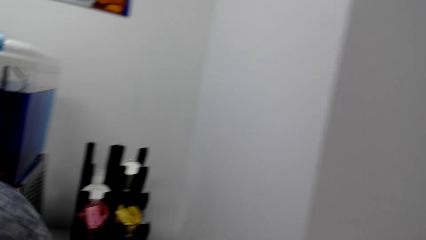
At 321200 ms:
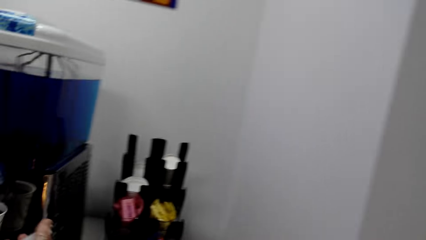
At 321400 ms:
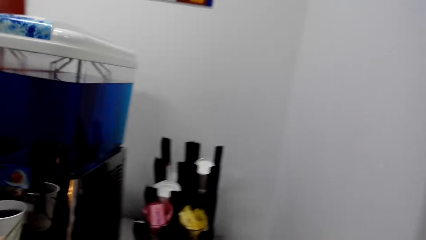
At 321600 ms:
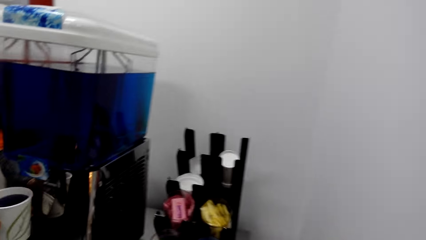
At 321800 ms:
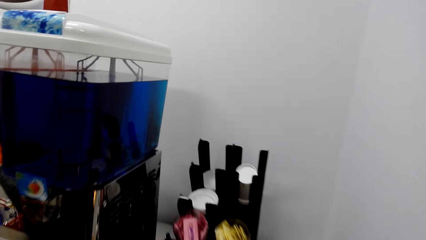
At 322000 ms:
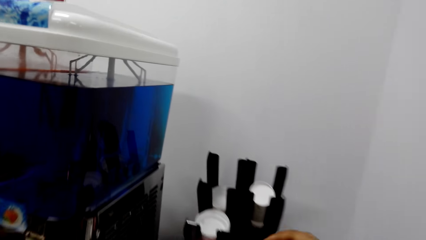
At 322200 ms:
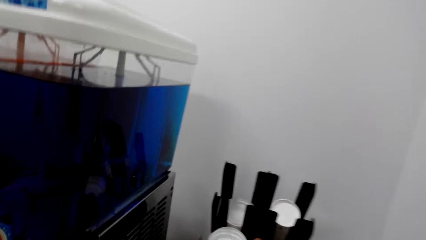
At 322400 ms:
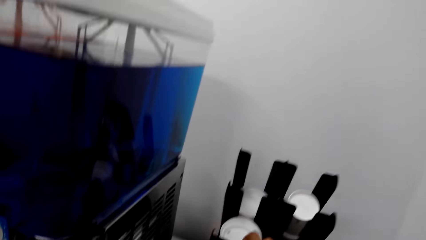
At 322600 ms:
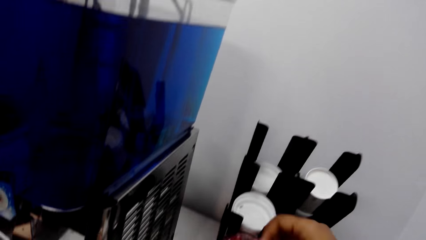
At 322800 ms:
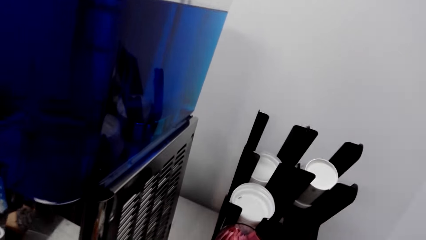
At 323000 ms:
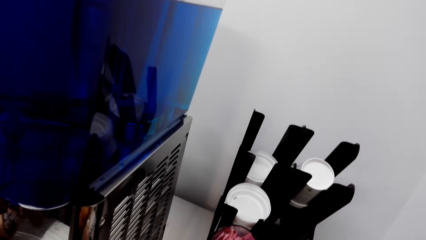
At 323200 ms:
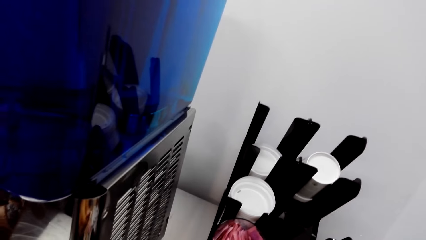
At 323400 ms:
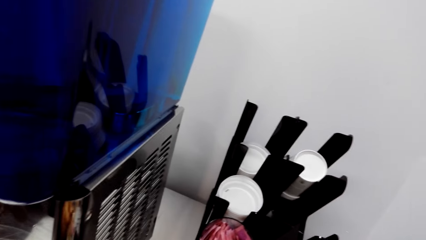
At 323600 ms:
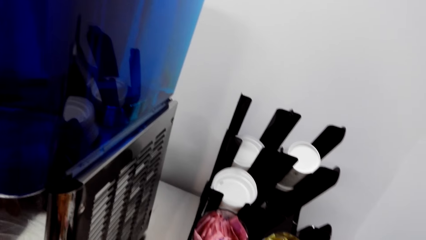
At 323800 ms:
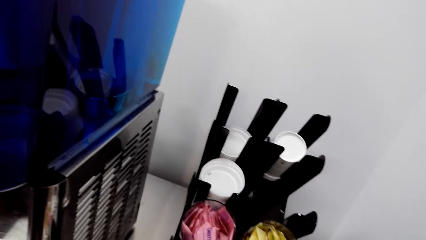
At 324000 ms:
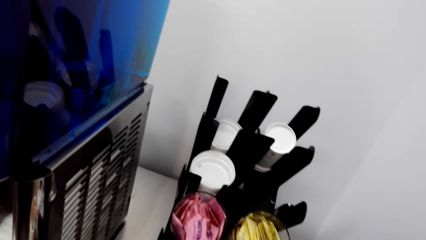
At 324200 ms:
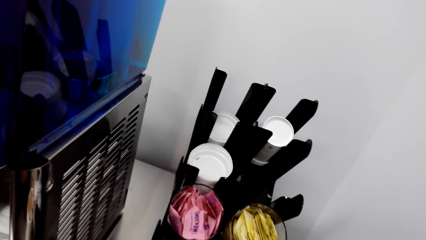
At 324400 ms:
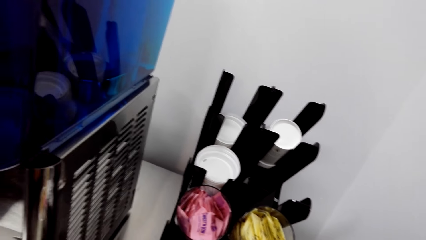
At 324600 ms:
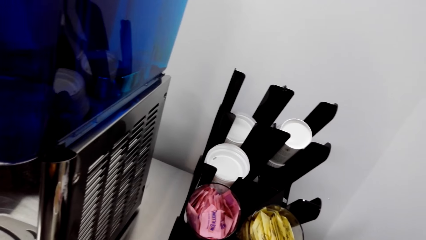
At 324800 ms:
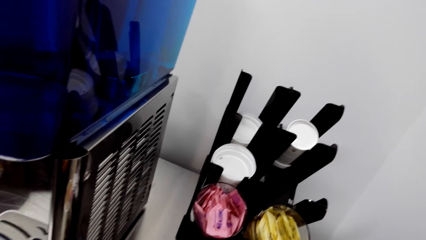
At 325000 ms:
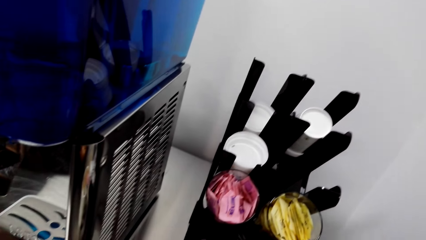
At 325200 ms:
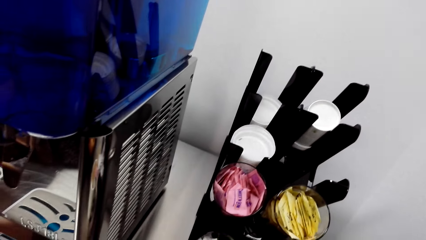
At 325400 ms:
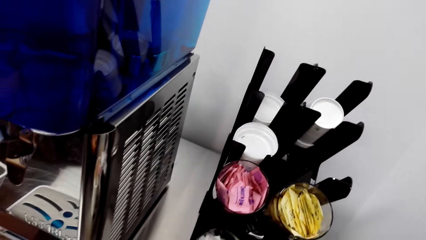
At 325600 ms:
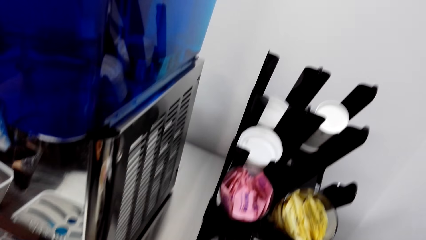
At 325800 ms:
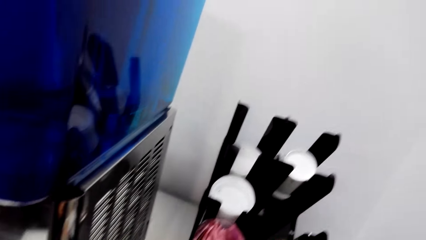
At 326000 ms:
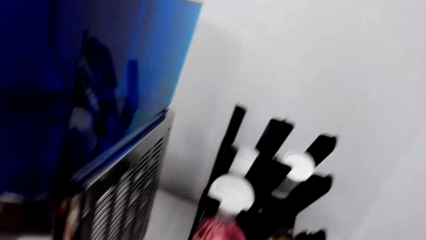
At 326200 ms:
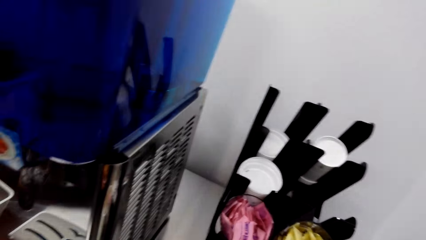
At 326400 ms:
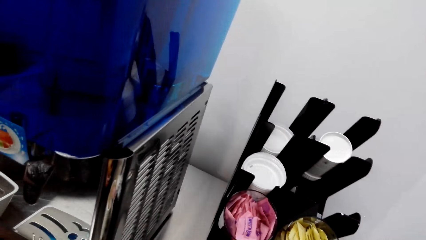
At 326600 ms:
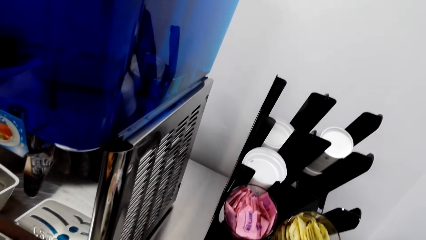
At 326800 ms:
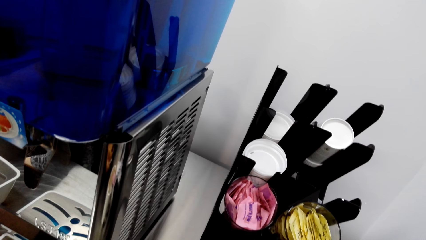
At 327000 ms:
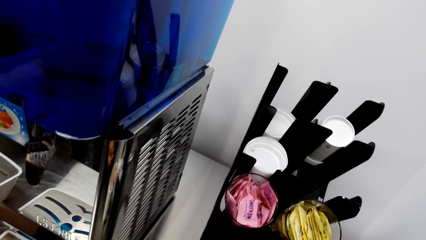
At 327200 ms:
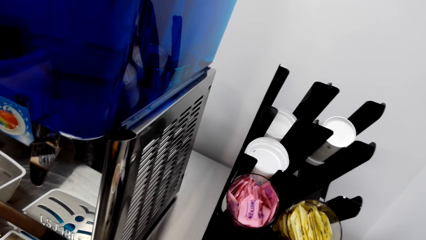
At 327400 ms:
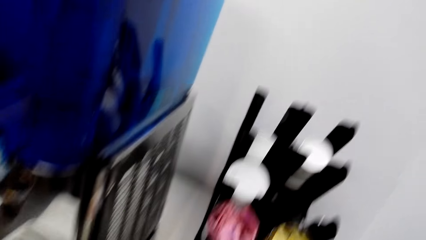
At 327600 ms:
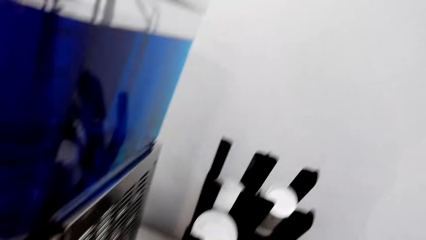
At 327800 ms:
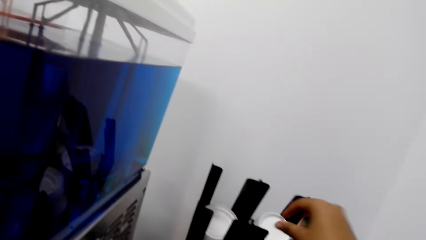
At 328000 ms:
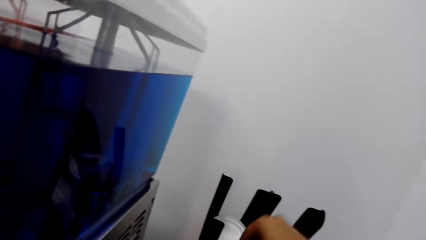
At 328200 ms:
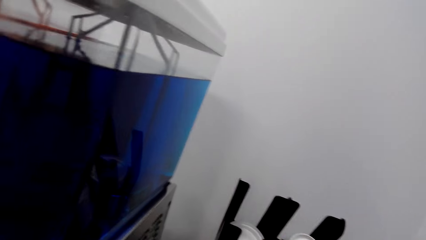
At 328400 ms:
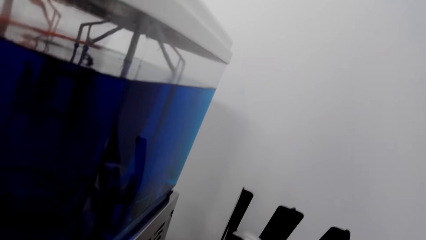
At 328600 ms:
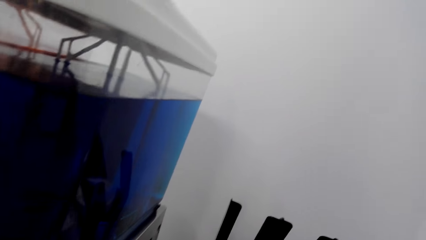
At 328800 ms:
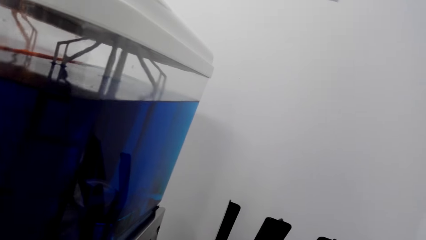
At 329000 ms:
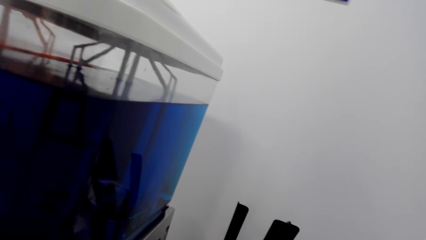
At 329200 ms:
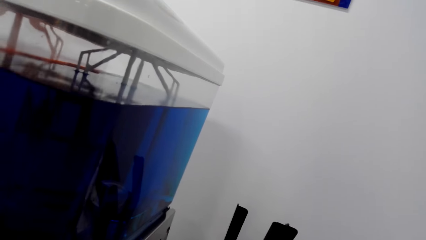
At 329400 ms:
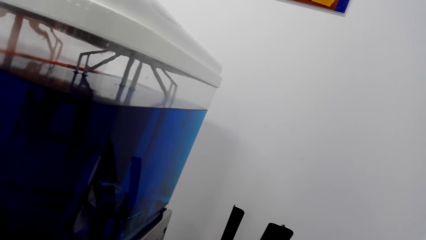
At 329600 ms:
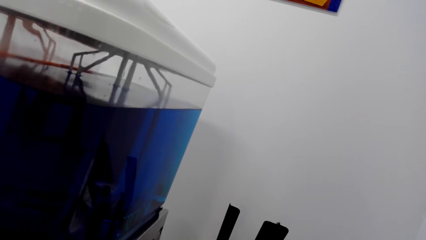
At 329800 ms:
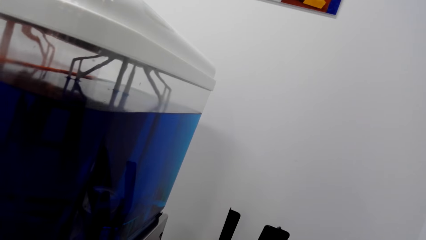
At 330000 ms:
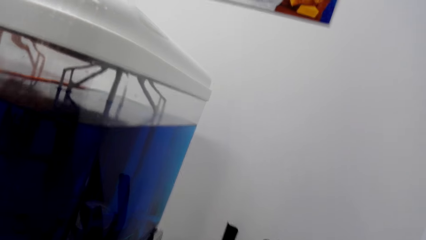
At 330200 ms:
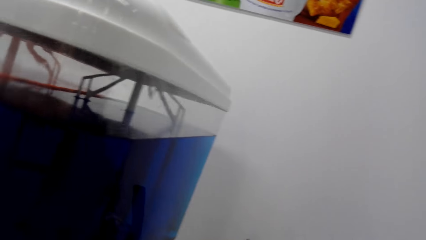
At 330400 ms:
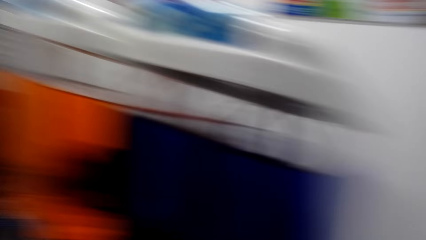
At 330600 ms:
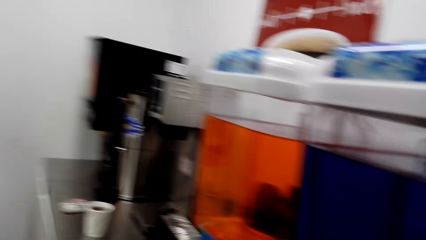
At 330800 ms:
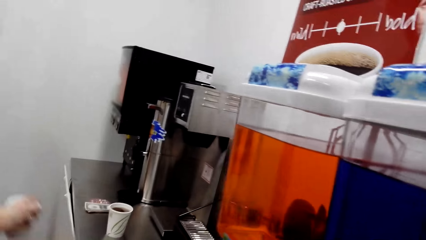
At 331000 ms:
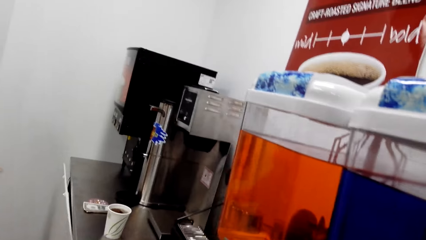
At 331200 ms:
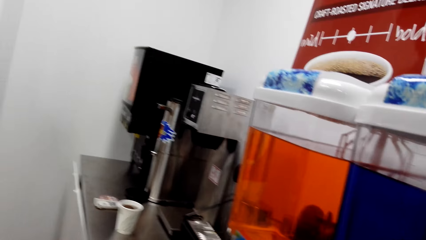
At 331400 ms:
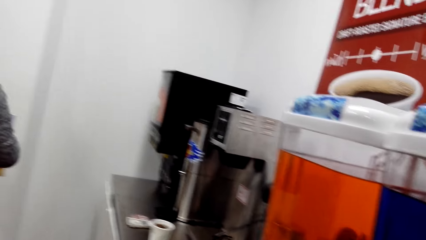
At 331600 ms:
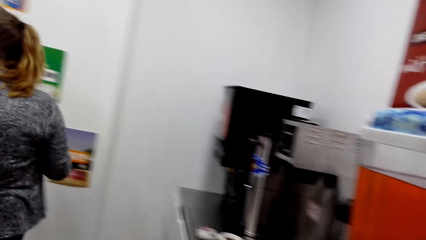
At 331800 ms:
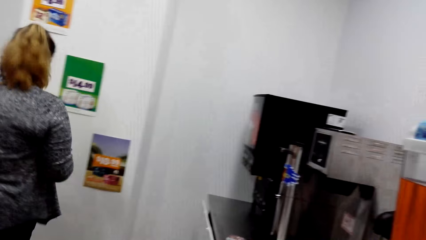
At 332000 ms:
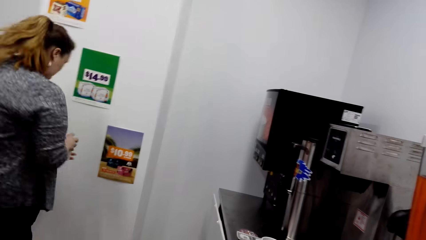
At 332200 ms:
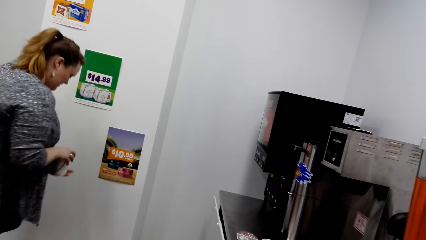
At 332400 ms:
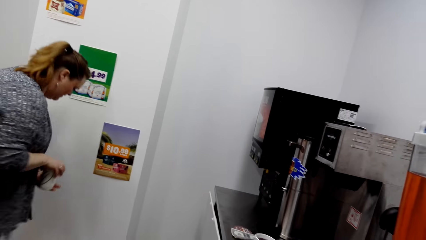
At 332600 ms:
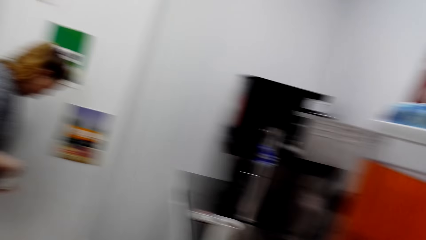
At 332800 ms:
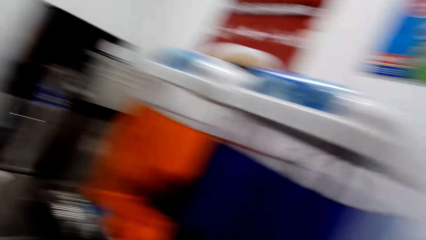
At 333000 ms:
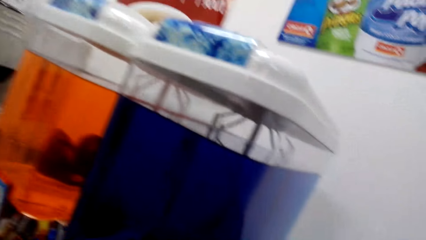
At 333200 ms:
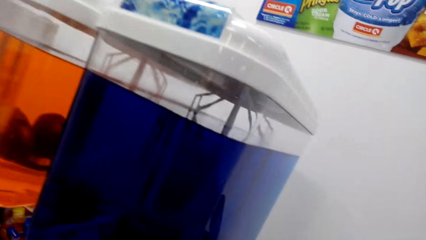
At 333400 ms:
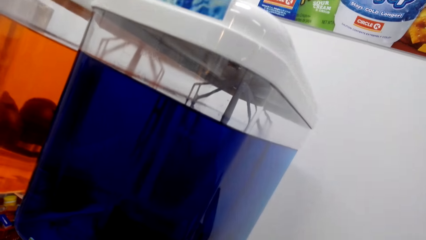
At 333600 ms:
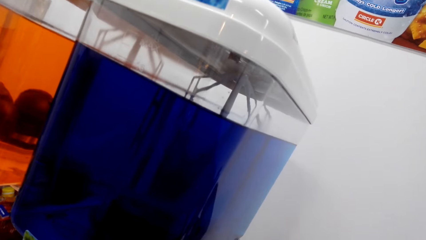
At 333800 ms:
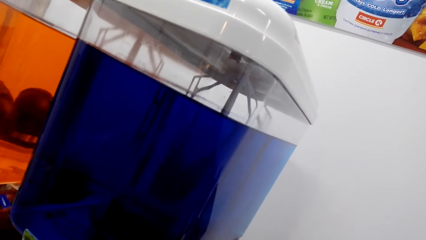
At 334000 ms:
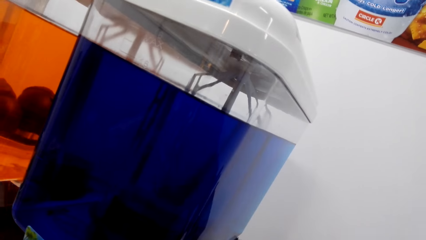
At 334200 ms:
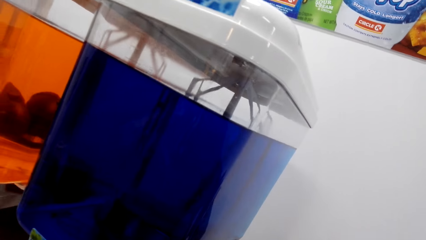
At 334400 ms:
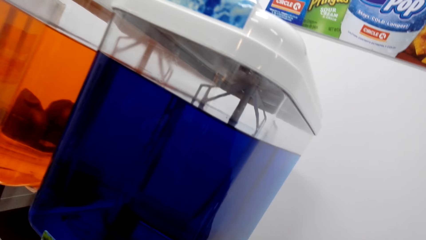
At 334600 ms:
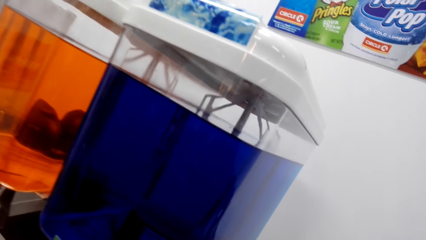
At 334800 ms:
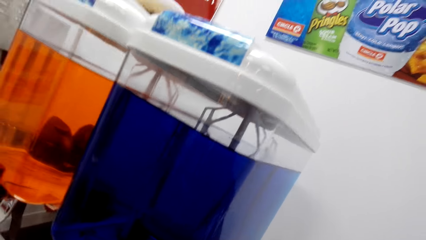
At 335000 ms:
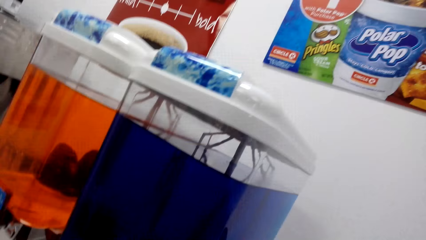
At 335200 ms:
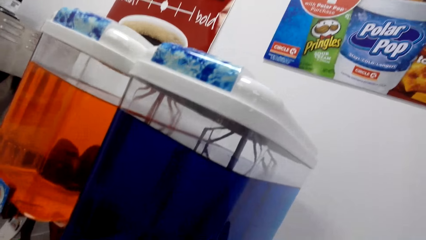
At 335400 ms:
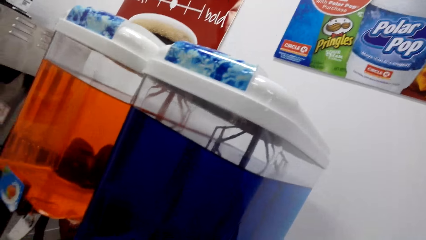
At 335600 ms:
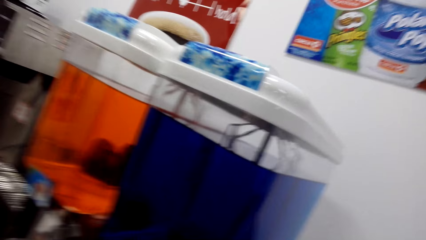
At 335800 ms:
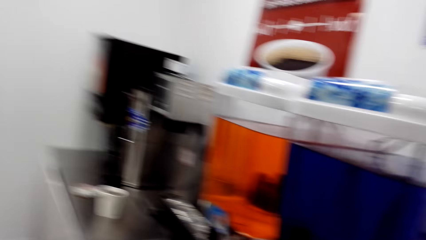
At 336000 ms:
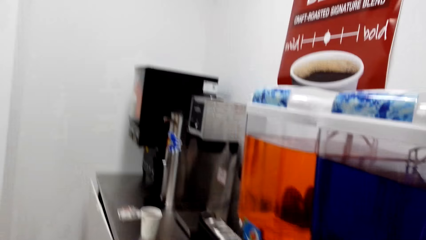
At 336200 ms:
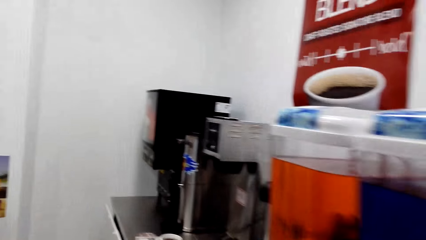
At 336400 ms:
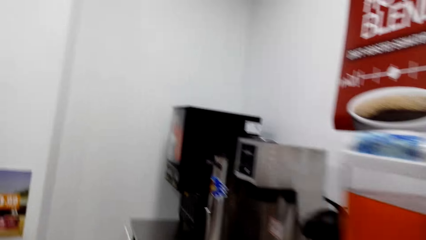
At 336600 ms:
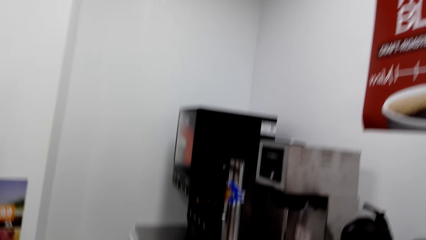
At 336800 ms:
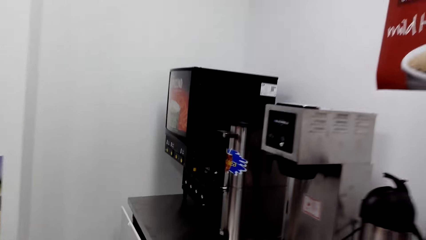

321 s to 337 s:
The camera wearer takes a paper. They pick up the ingredients. They take a lid.
